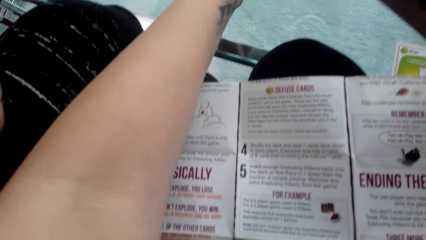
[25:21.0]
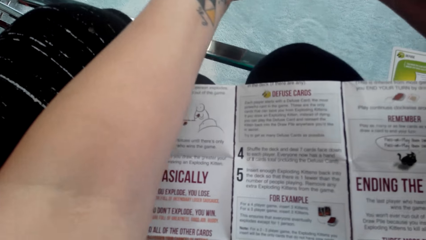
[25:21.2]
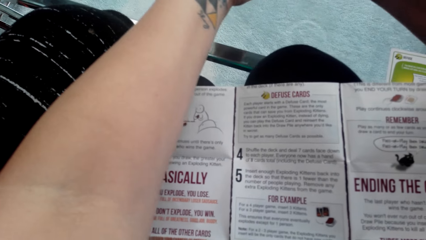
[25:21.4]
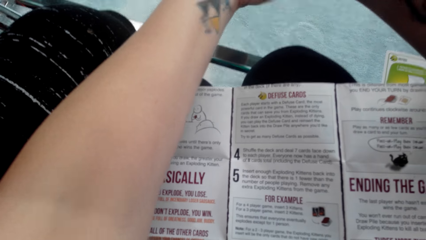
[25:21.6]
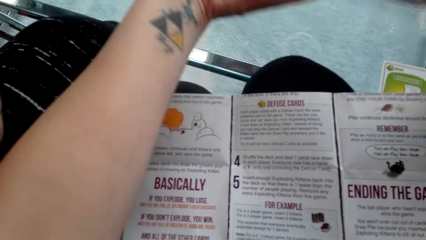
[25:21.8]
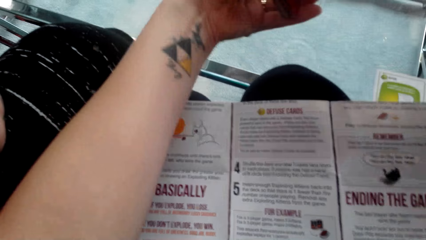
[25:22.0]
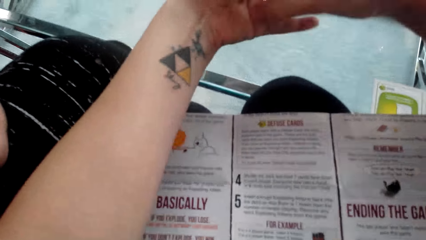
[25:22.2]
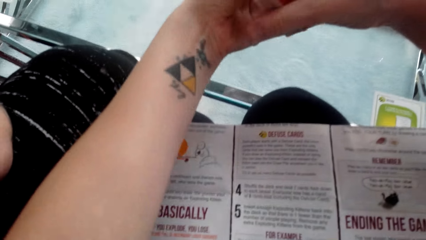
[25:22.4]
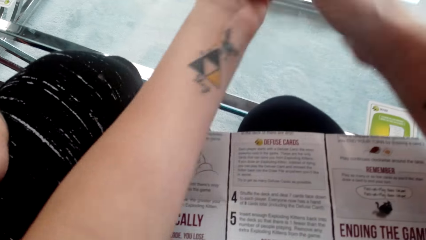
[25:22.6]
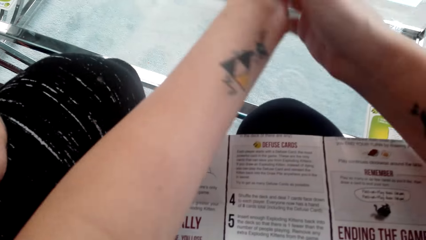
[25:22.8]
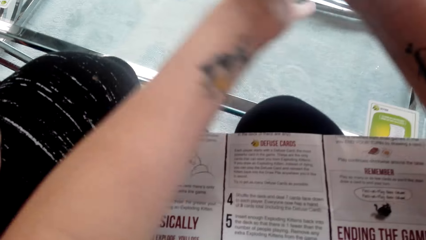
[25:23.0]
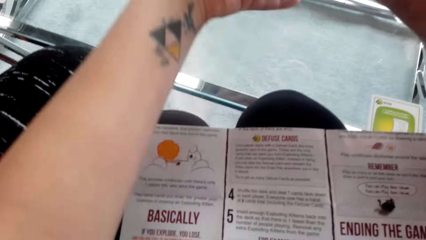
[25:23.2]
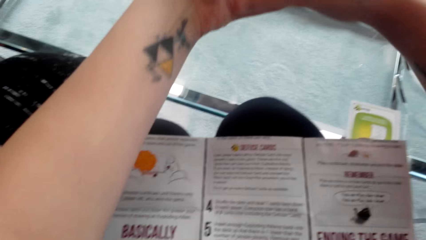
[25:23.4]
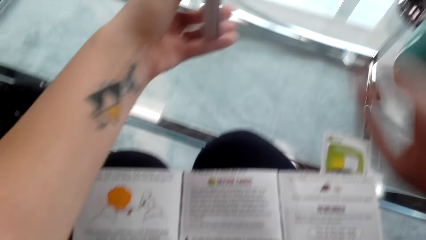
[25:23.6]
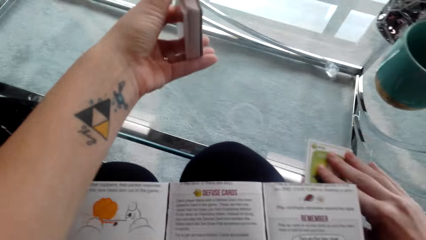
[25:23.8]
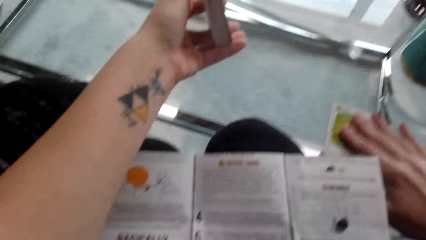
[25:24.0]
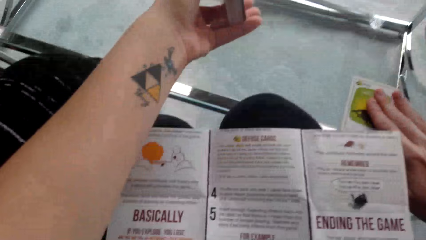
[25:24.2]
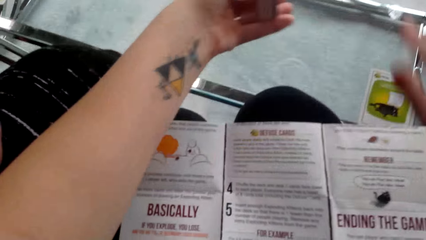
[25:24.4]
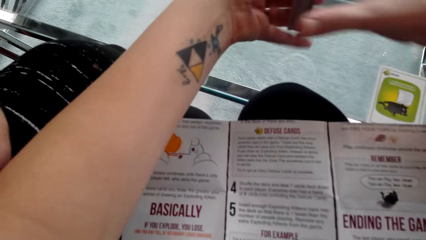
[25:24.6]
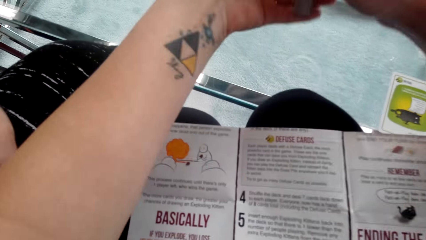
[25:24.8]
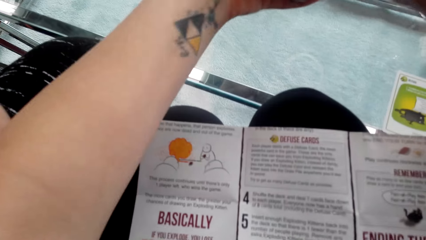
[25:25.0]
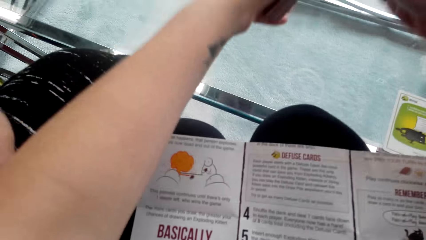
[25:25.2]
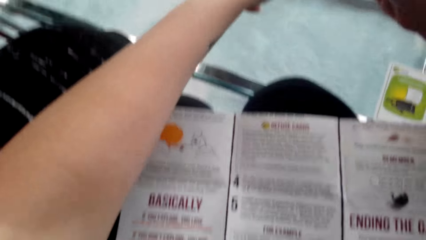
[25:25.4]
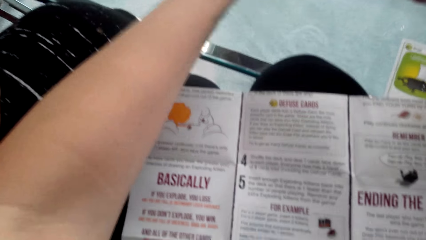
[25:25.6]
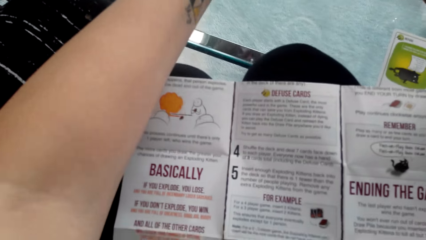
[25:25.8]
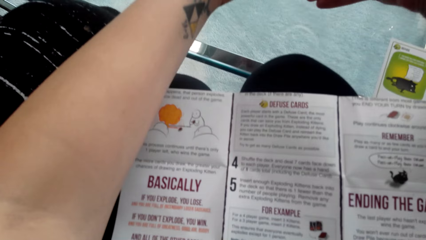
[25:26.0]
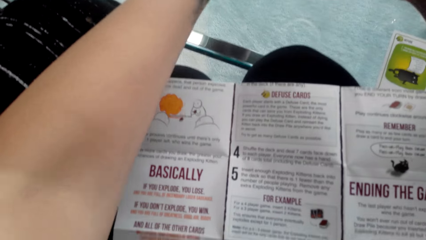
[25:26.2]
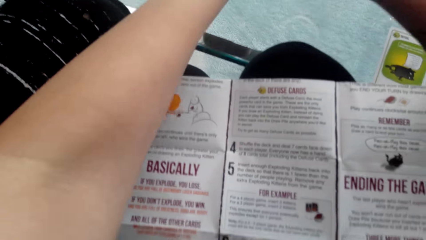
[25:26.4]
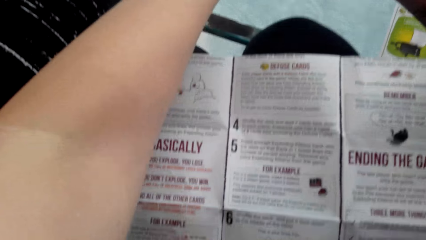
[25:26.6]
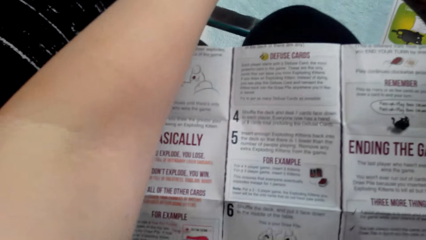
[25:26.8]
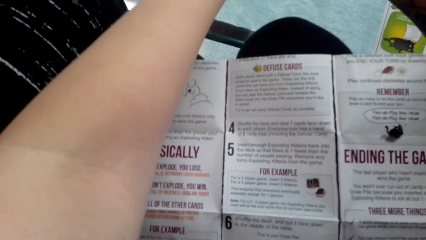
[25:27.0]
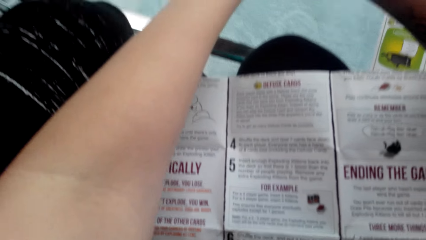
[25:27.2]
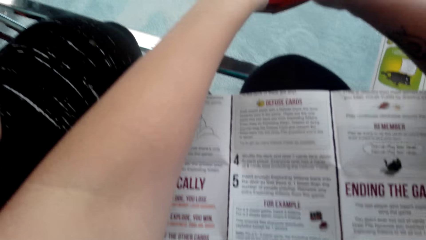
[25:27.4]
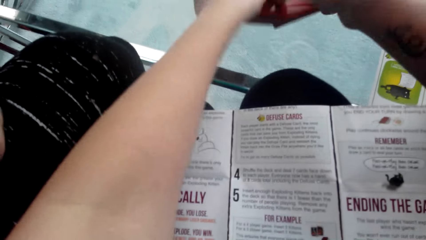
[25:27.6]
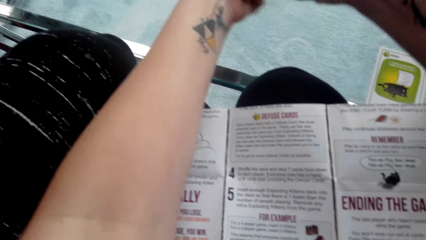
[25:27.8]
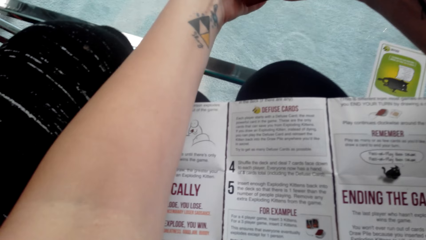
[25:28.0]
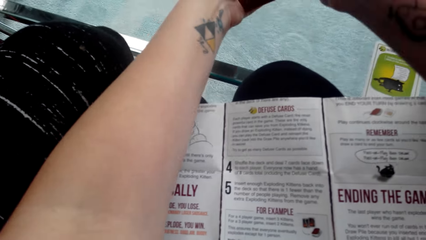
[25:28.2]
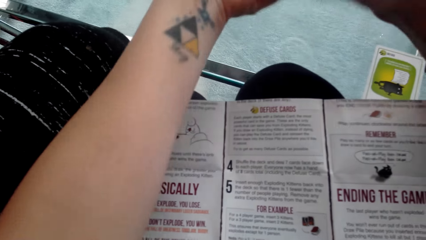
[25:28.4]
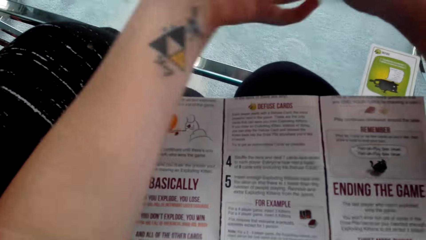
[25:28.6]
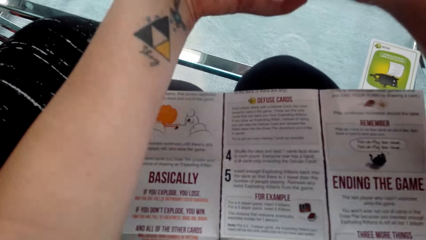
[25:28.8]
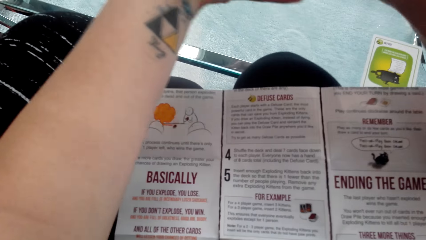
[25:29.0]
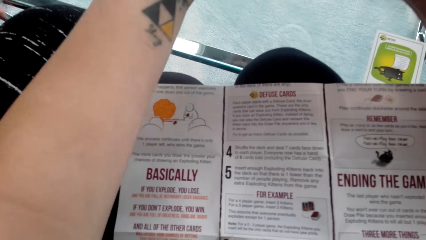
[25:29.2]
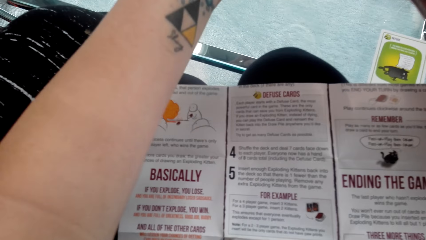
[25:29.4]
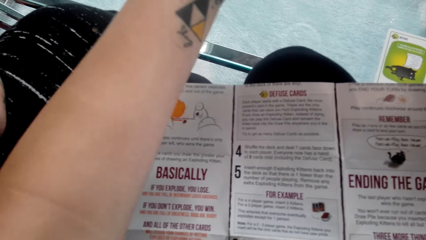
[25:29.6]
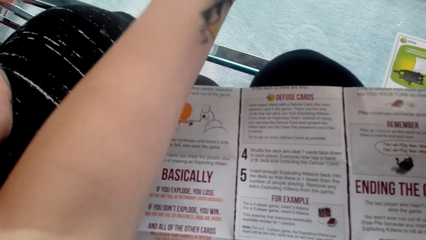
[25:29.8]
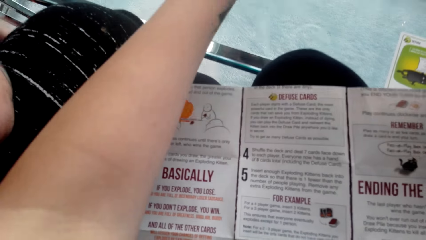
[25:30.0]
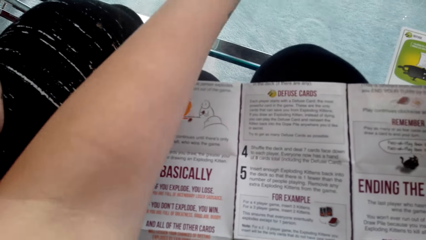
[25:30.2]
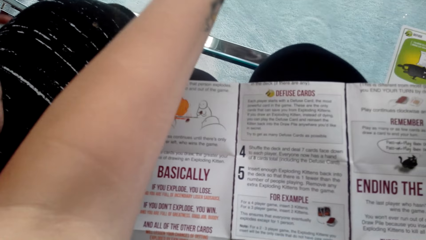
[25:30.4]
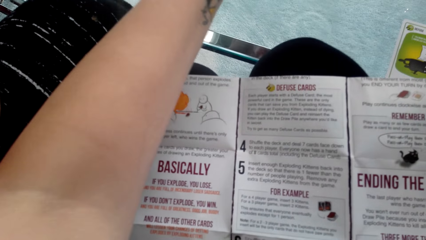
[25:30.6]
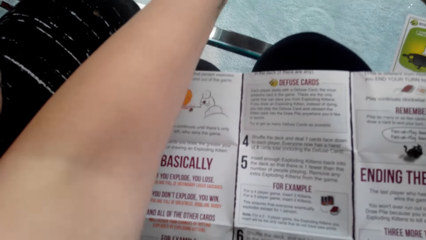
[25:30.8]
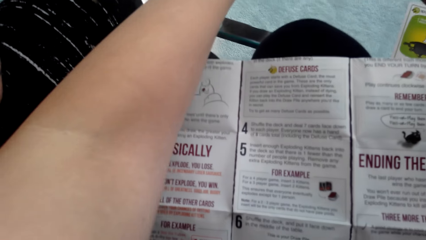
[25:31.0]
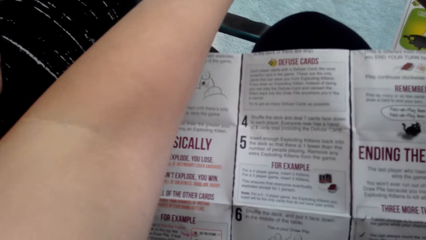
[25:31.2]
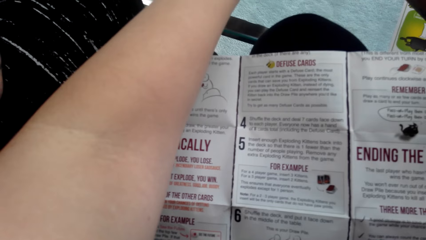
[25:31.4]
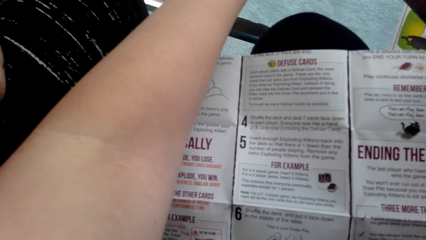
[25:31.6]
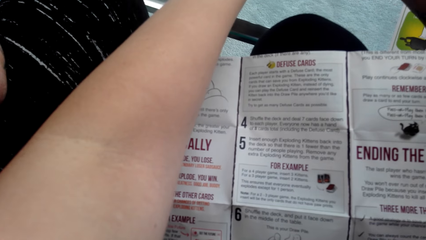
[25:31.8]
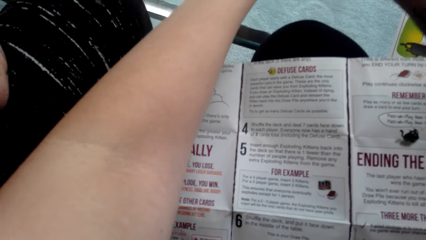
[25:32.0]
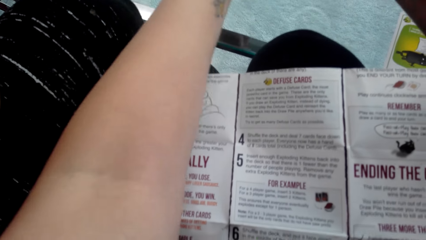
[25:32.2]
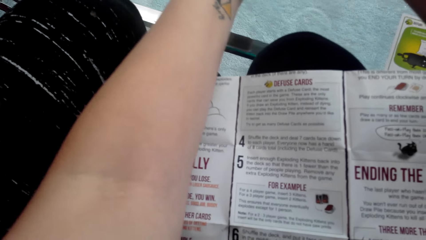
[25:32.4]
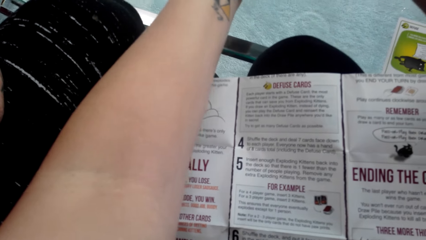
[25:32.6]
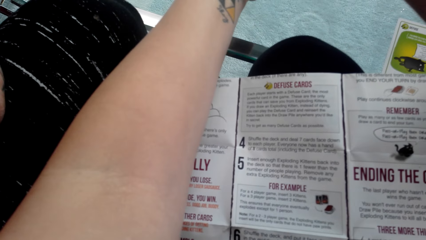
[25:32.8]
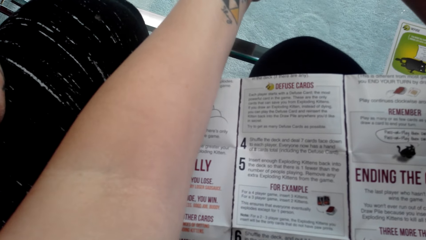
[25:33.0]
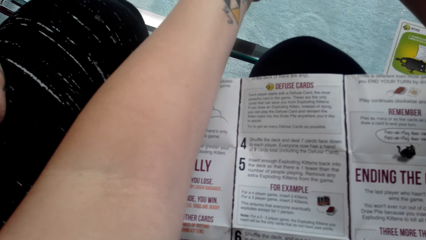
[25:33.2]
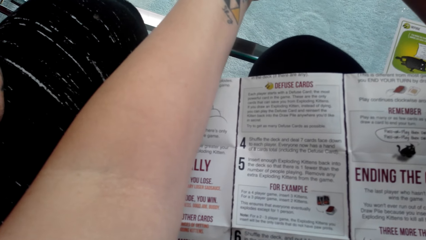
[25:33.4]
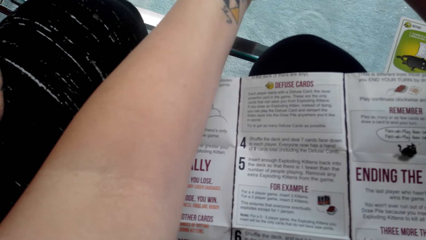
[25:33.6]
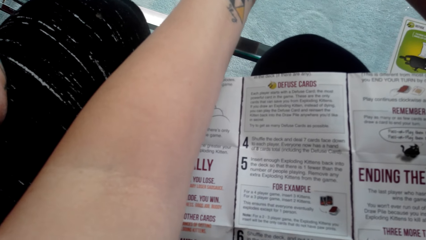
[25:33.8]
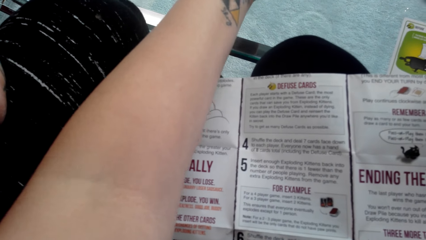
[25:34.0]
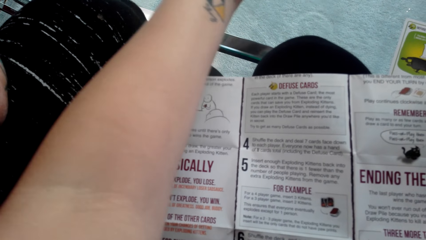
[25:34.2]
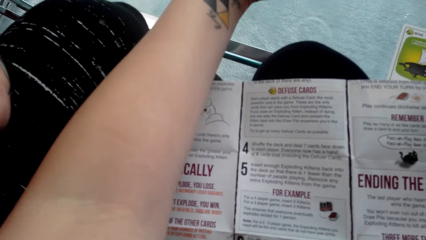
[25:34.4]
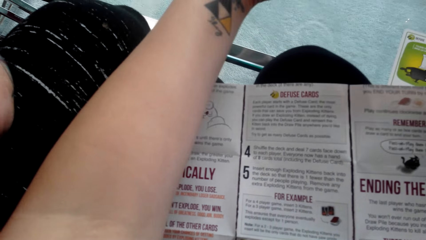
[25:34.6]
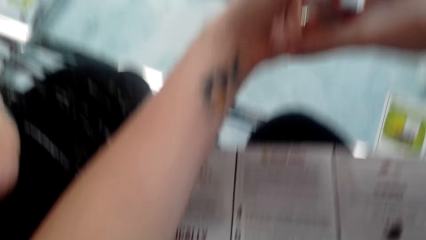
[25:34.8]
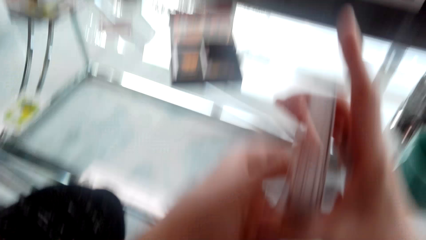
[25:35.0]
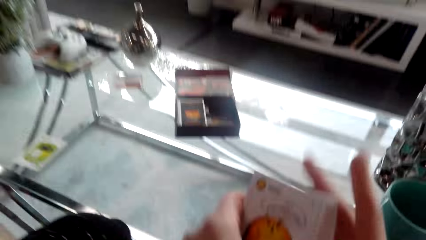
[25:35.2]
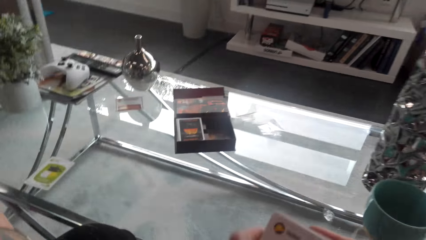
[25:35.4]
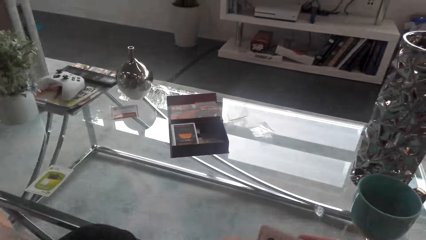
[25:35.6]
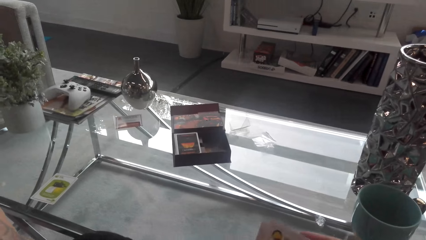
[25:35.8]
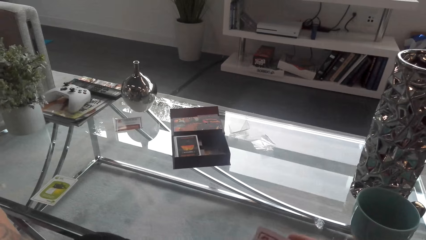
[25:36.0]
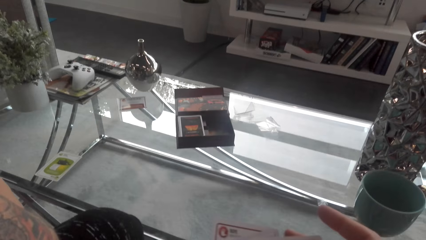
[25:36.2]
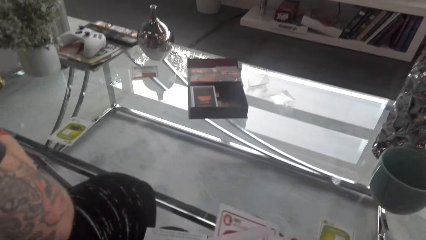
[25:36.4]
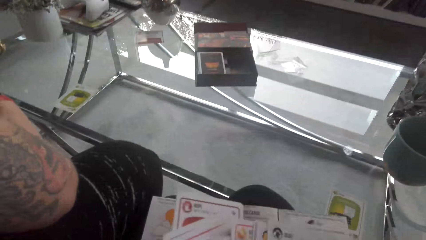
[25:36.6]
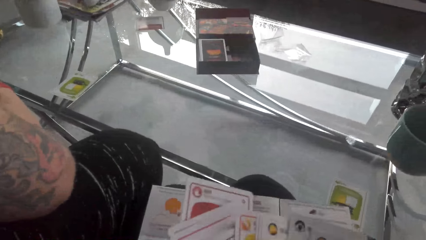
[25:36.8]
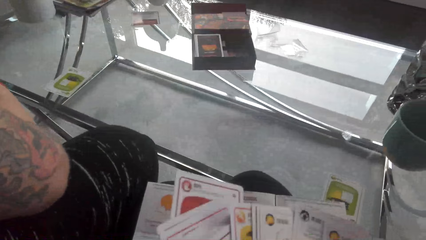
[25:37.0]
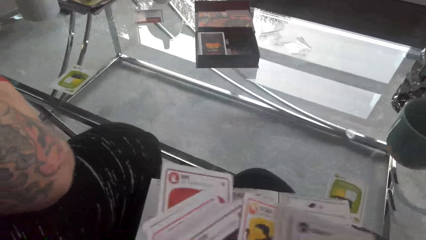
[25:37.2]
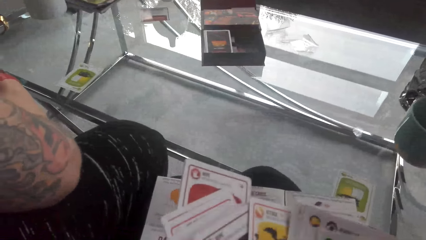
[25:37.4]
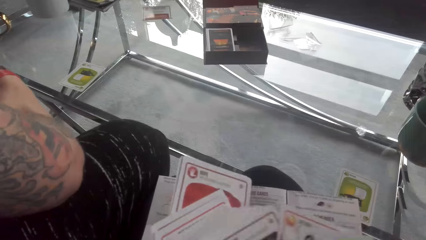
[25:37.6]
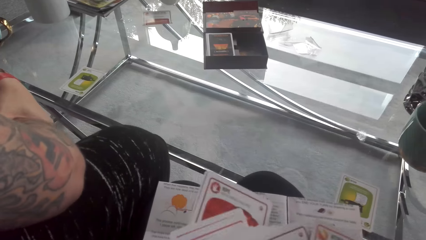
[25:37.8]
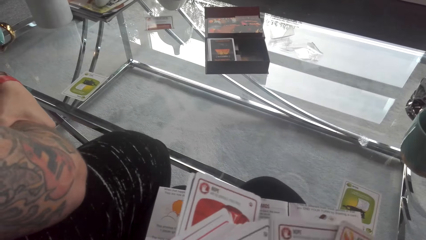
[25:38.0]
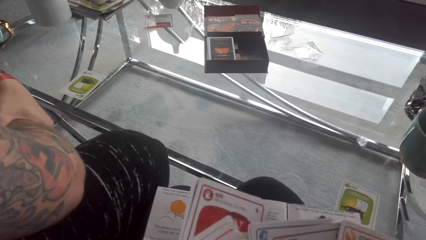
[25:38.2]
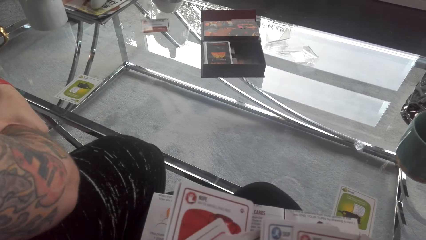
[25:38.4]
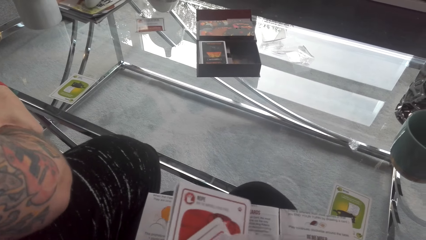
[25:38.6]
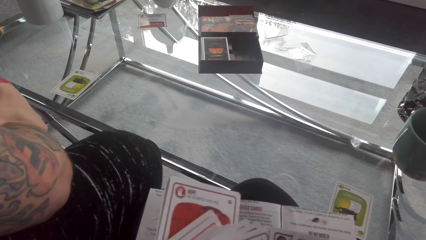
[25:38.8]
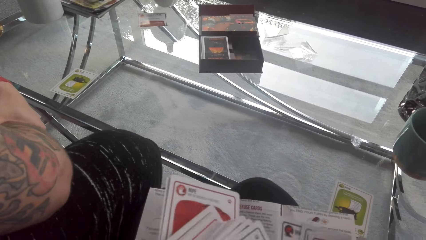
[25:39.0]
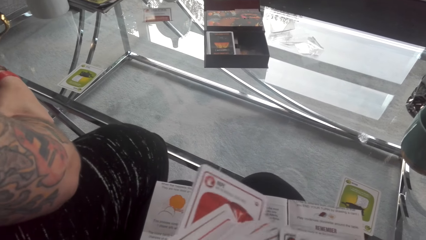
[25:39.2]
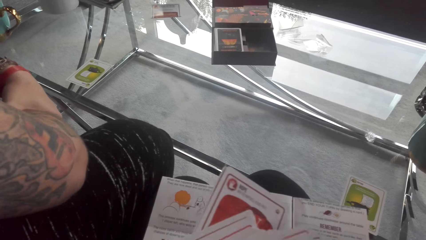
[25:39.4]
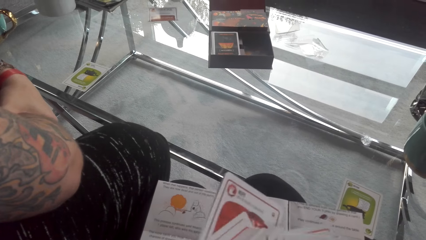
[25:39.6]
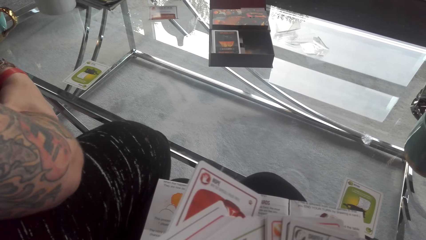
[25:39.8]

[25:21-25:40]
The camera wearer interacts with a man. They arrange the matching cards and shuffle cards.
